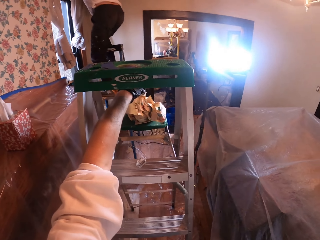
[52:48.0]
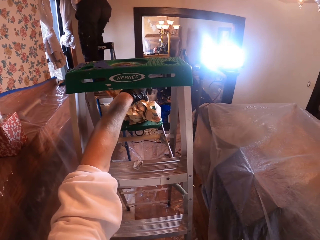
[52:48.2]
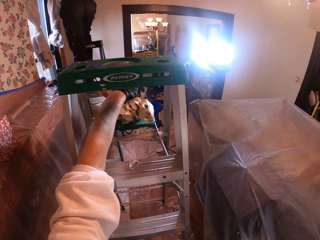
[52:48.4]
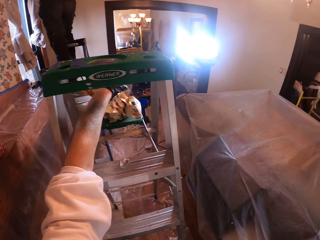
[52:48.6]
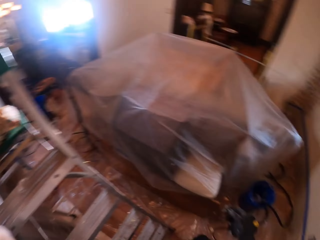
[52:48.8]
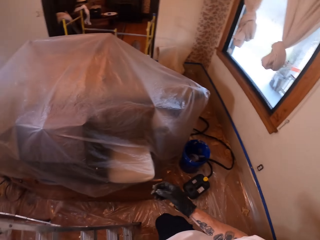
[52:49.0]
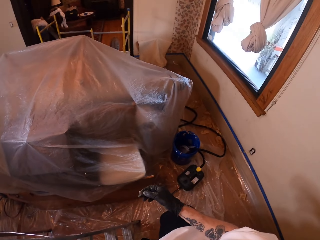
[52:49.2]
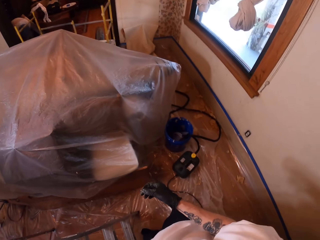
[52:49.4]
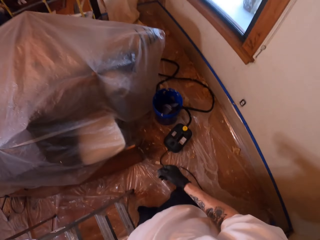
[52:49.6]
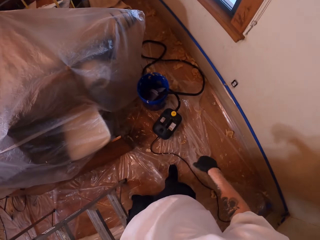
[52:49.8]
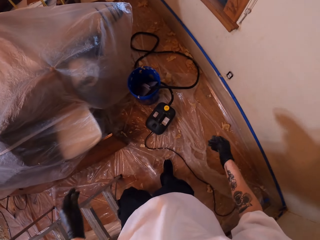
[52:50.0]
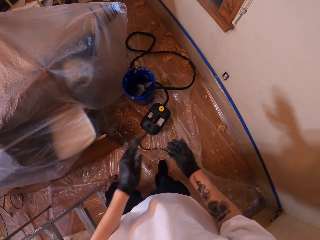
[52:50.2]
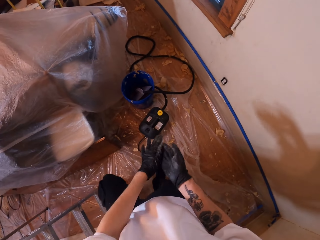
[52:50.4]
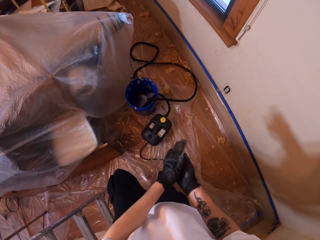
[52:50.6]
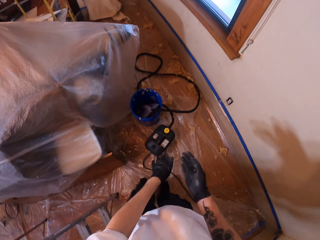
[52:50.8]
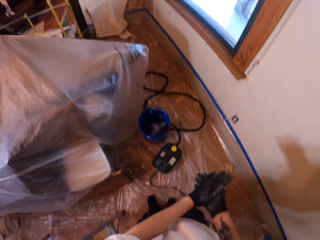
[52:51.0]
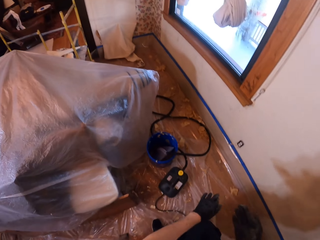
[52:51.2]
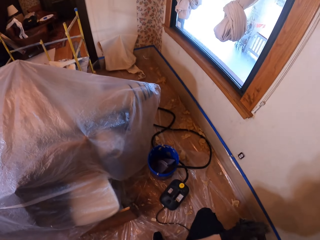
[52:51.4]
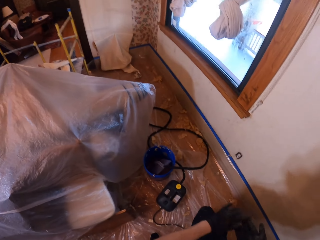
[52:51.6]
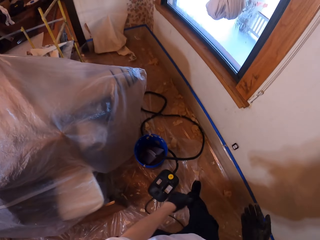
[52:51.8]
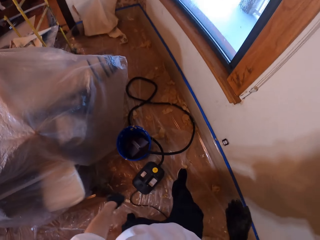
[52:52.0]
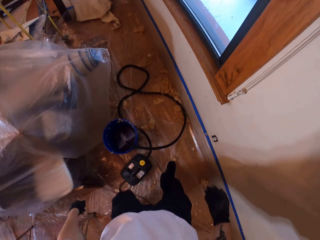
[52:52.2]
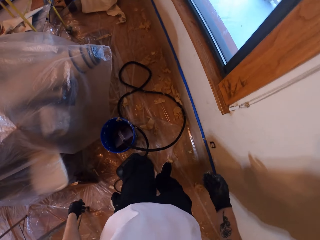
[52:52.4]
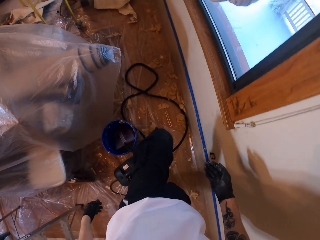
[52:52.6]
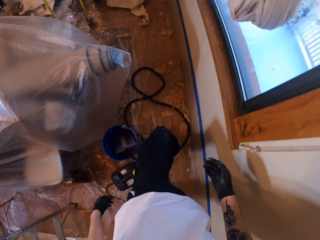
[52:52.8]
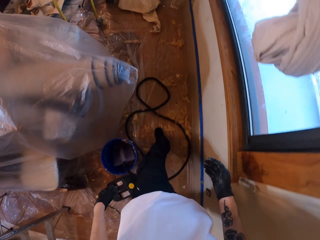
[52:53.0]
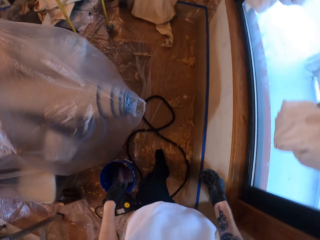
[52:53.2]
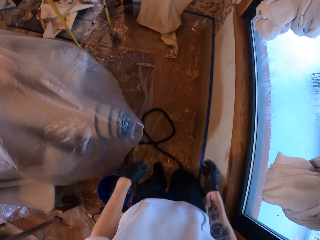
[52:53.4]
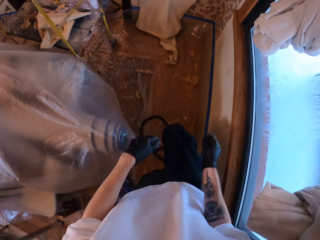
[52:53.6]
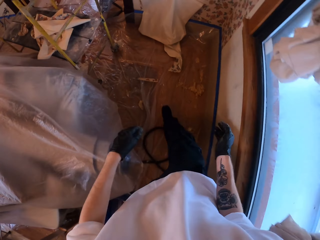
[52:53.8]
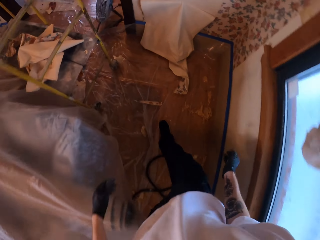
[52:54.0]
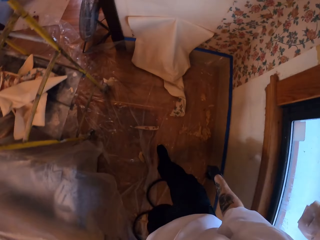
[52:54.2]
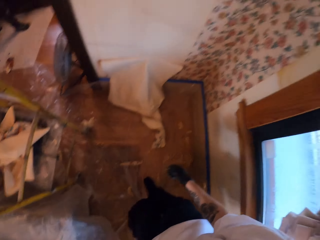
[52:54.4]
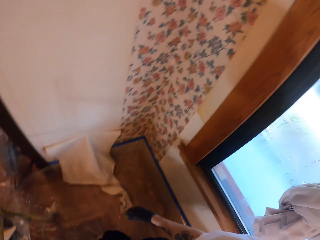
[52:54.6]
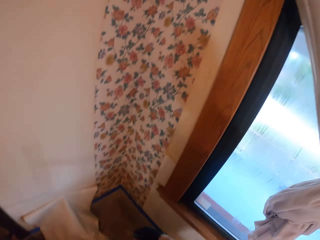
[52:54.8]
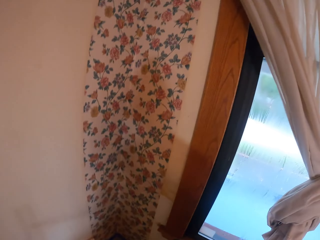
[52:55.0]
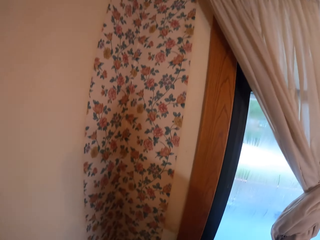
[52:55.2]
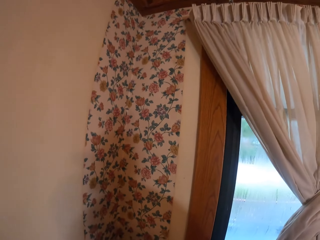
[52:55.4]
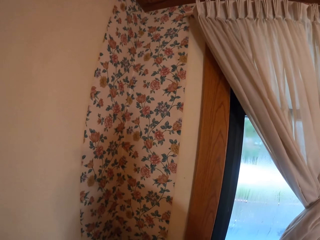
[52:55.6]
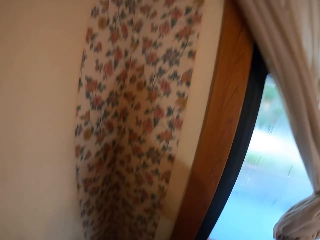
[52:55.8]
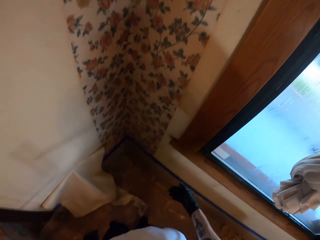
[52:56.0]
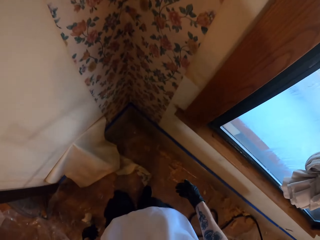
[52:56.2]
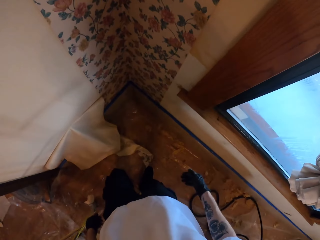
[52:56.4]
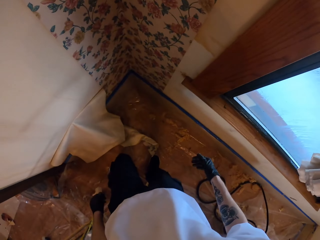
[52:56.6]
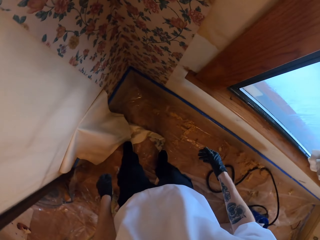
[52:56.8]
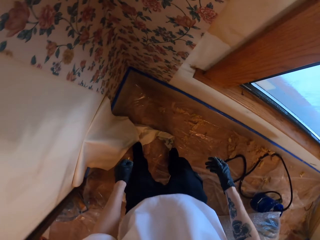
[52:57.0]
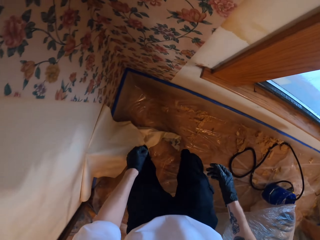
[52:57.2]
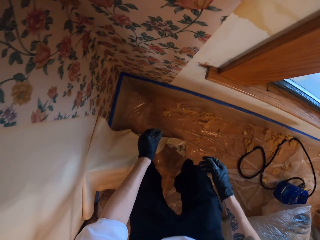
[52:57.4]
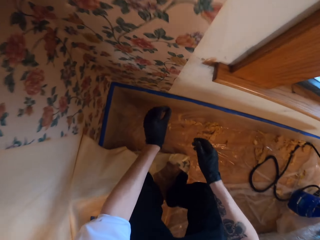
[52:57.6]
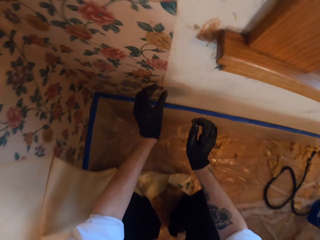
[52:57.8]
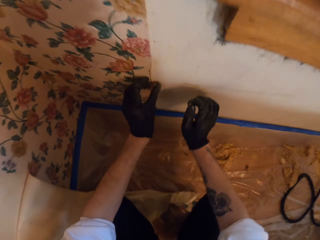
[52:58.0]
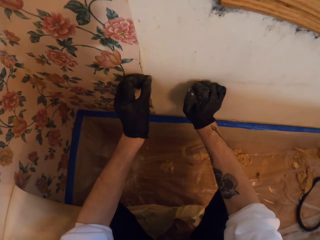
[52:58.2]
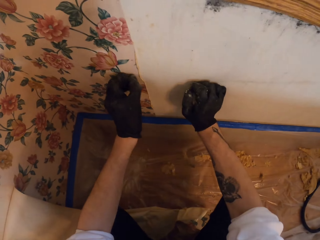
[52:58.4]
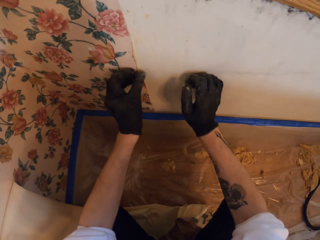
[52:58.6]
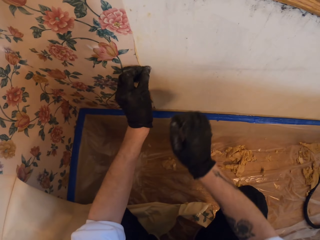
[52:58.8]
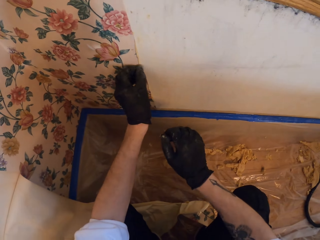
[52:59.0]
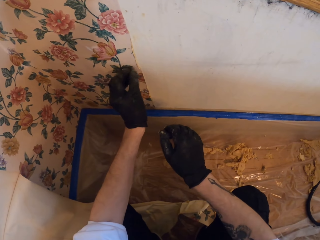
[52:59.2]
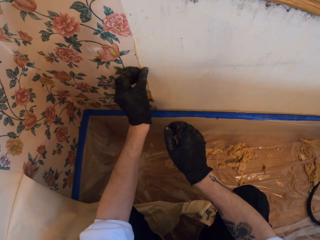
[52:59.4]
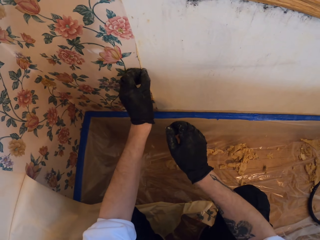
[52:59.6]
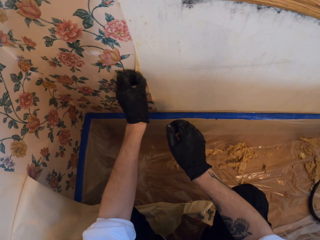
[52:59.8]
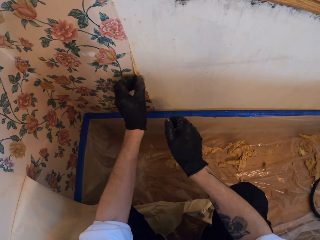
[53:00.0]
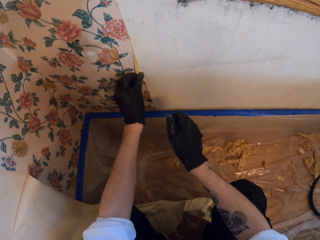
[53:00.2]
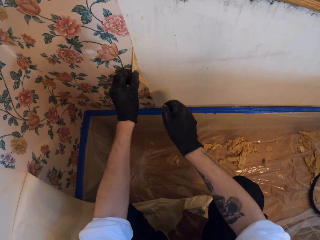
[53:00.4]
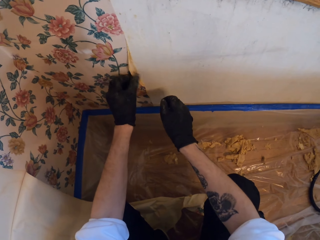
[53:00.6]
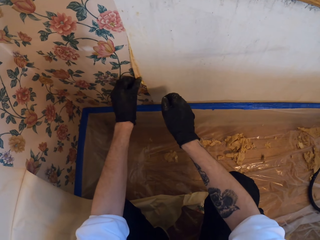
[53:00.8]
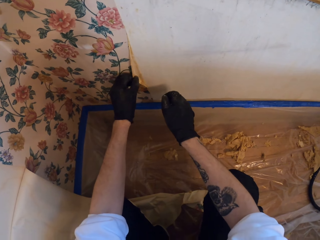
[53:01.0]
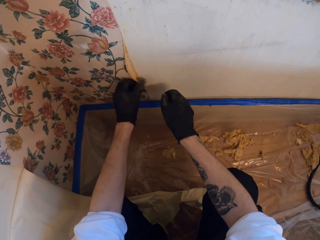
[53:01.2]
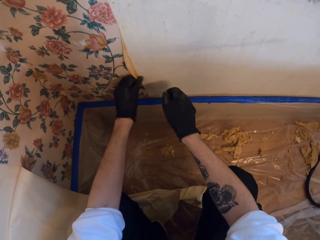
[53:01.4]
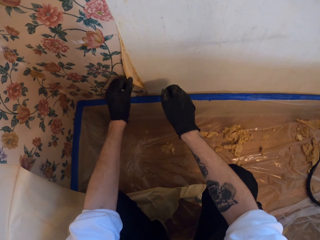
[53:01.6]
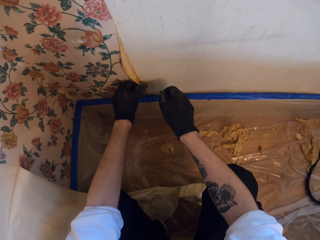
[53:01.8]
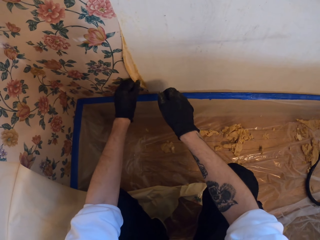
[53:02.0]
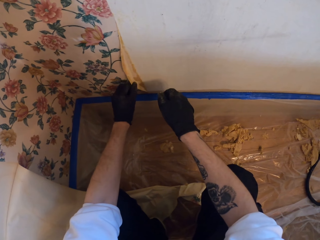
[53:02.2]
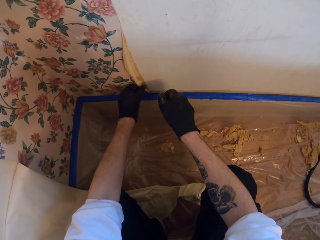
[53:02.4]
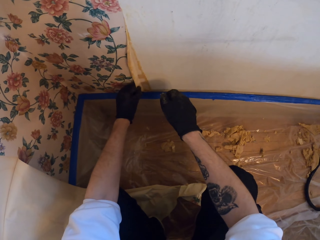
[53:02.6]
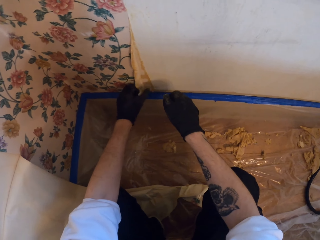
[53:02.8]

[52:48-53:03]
The camera wearer puts dry paint on the ladder. They wipe hands together. They move to the other side of the room. They remove wall paper with the left hand.

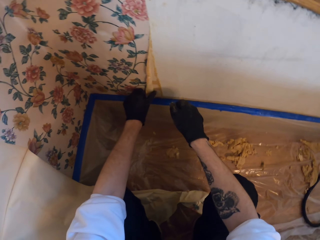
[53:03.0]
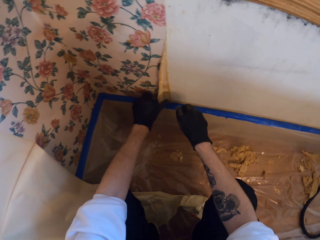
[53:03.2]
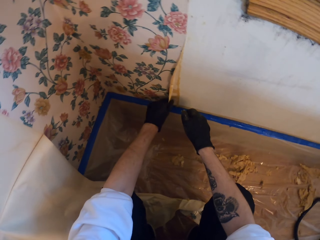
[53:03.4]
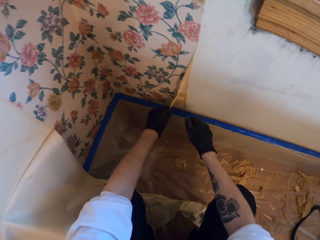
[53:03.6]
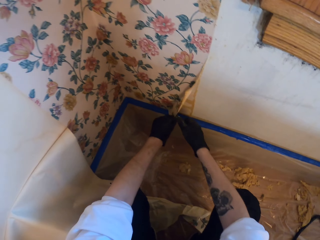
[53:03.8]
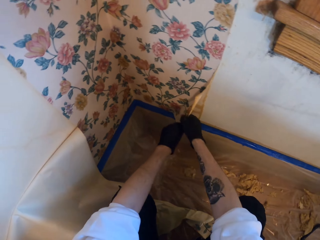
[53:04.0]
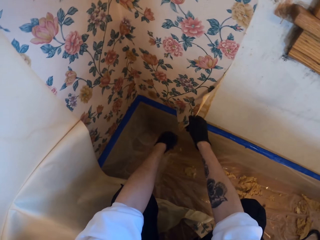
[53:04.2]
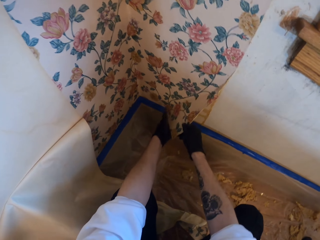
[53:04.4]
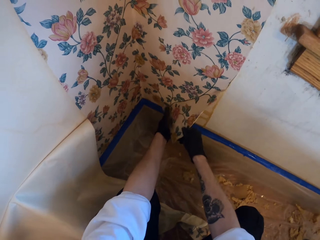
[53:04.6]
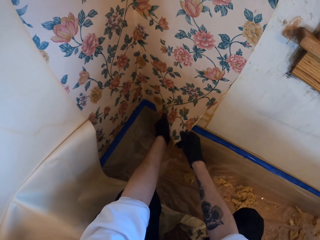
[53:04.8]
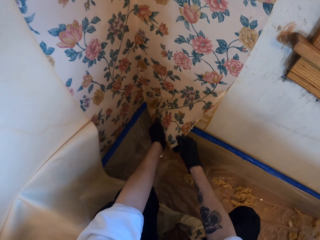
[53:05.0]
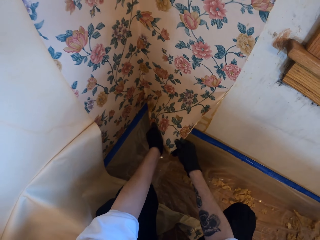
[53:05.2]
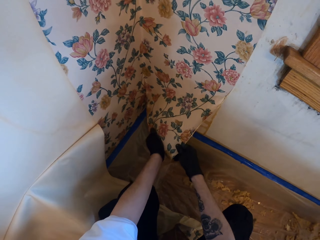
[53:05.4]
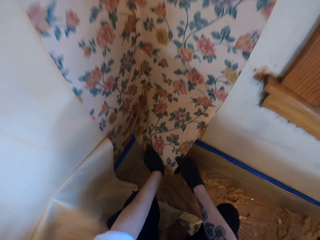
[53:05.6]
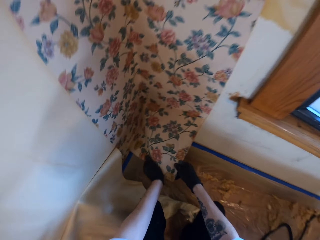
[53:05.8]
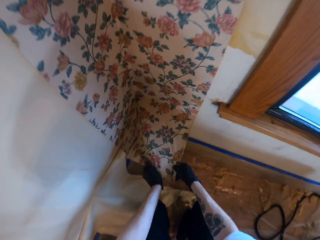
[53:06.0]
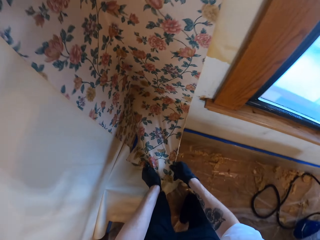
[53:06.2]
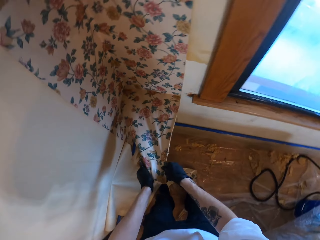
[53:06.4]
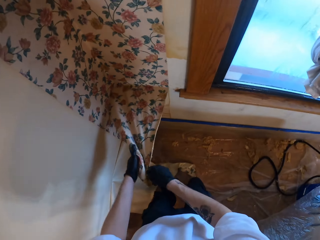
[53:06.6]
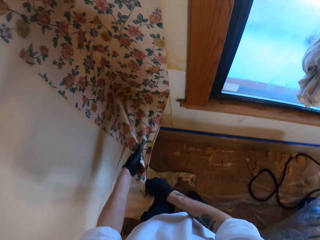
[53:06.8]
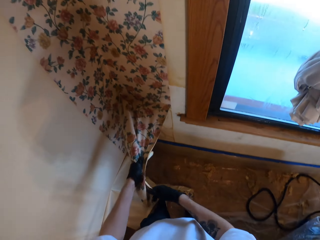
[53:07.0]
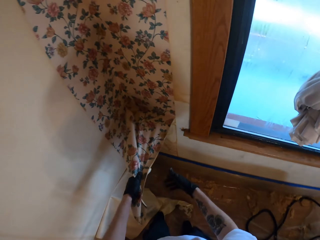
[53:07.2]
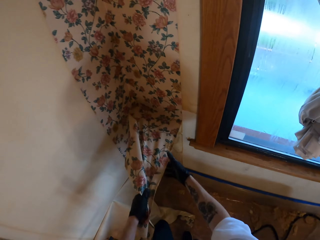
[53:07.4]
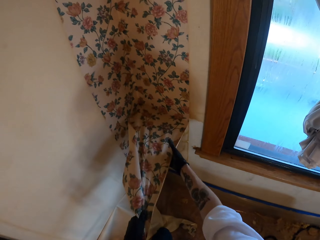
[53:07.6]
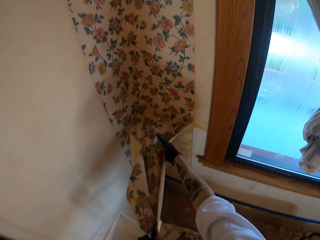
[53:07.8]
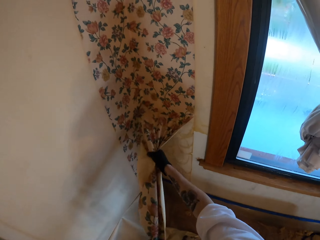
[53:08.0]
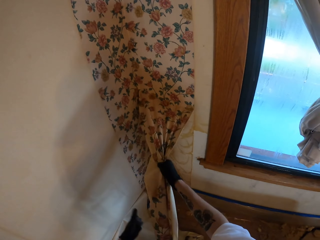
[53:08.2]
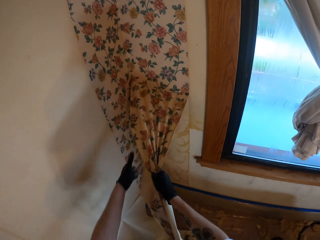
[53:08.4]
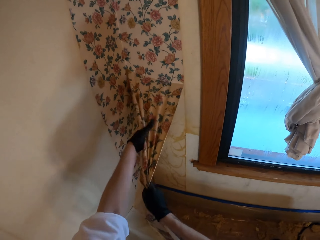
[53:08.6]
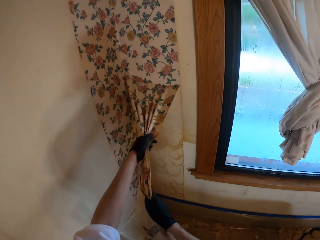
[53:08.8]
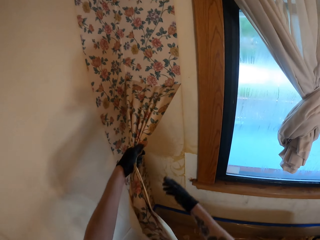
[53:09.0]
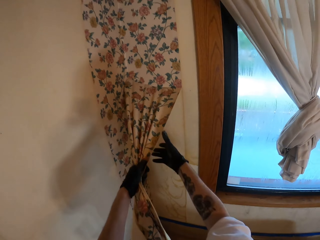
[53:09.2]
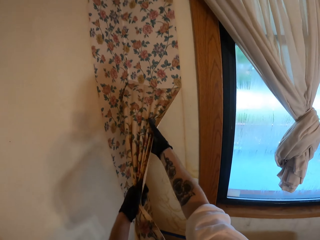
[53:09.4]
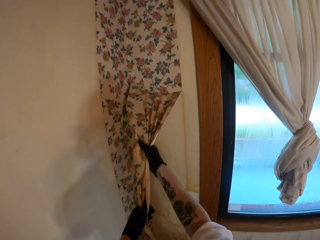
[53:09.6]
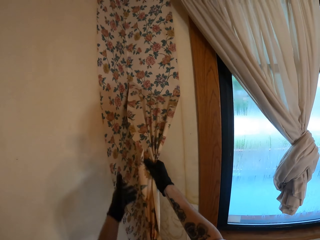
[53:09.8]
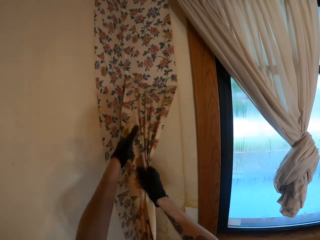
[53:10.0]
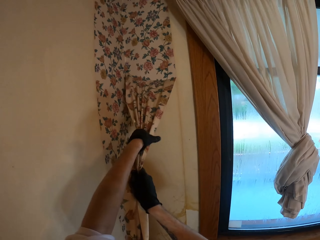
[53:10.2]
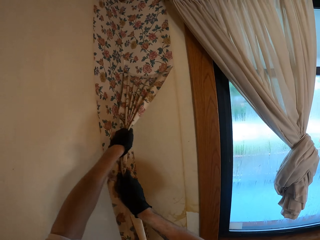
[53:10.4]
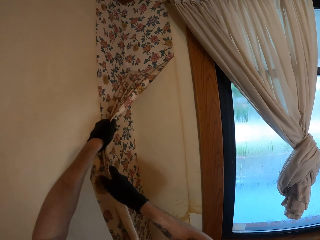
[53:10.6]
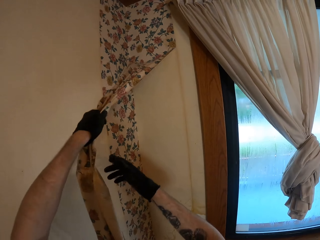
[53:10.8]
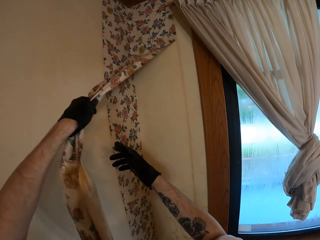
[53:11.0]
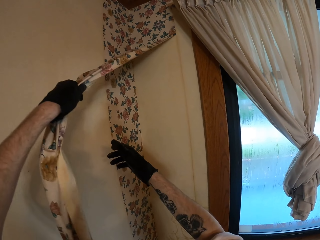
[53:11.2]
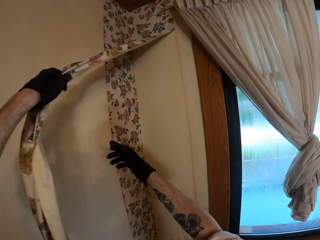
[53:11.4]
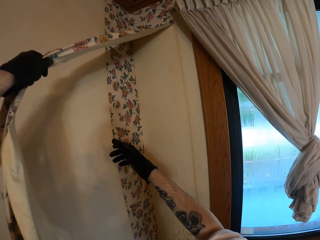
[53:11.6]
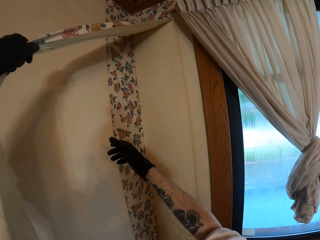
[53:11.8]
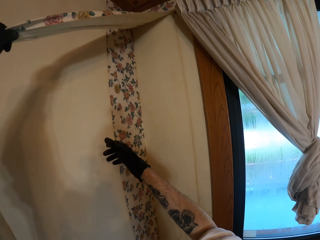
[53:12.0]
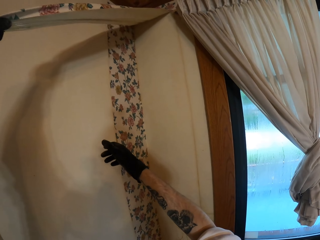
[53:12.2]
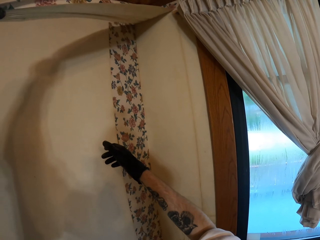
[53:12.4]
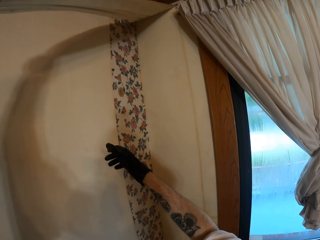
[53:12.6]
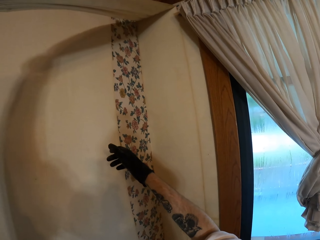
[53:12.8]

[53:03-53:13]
The camera wearer removes the paper with both hands.
